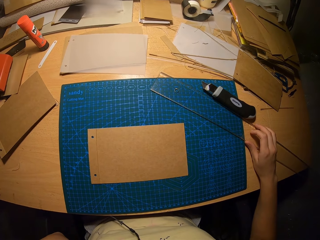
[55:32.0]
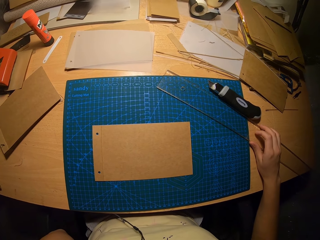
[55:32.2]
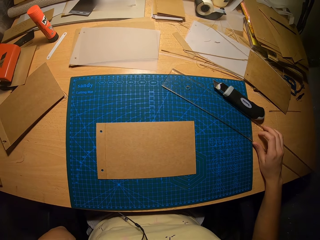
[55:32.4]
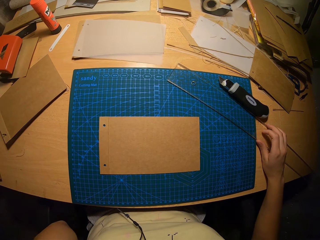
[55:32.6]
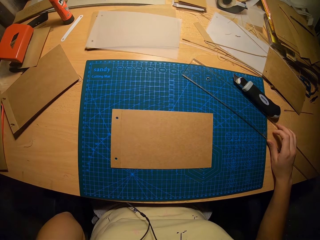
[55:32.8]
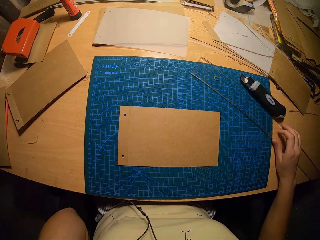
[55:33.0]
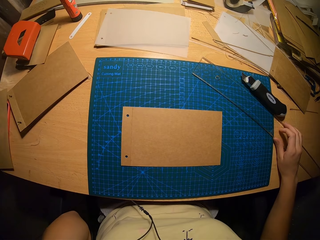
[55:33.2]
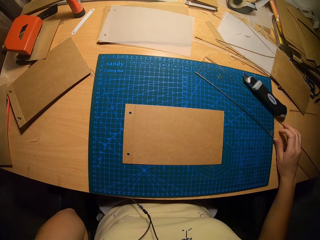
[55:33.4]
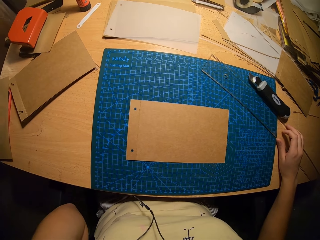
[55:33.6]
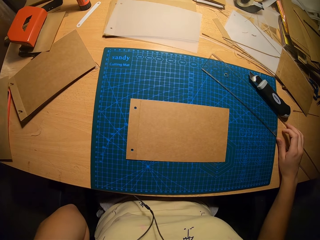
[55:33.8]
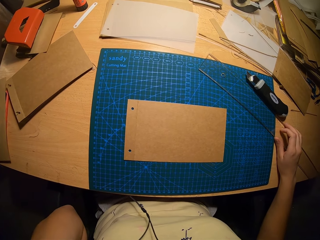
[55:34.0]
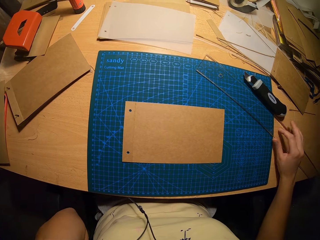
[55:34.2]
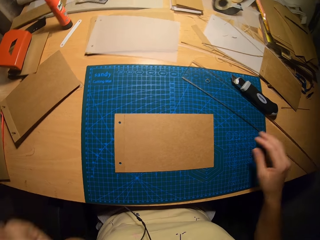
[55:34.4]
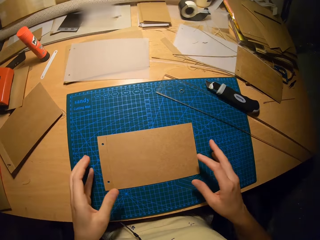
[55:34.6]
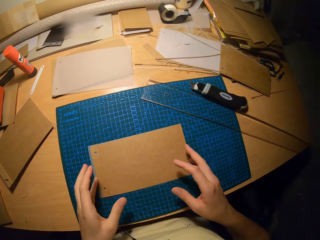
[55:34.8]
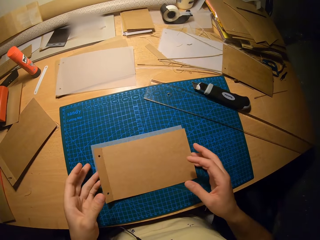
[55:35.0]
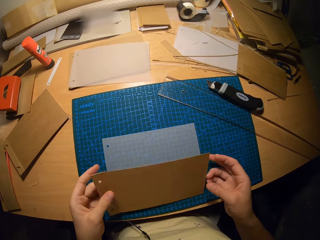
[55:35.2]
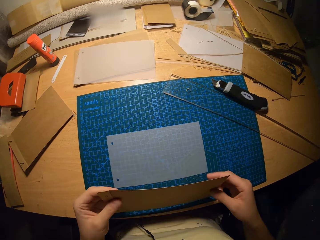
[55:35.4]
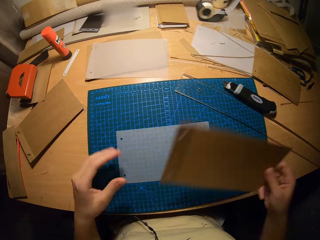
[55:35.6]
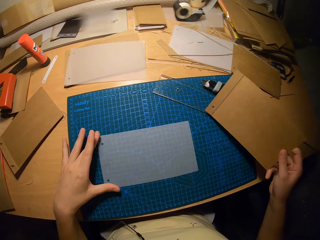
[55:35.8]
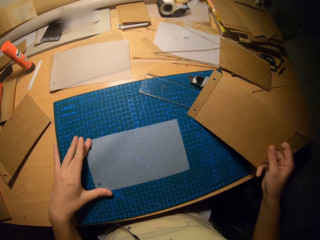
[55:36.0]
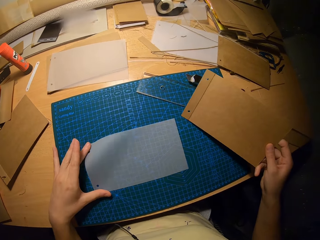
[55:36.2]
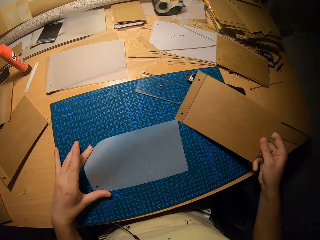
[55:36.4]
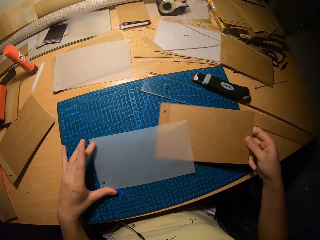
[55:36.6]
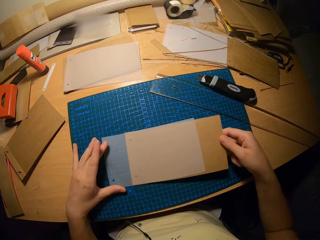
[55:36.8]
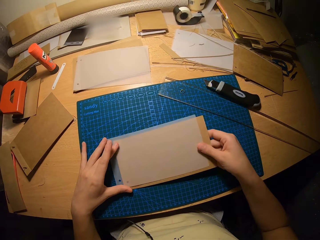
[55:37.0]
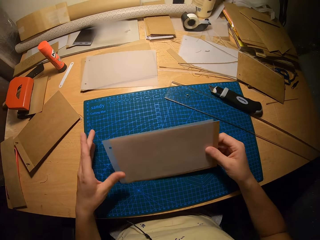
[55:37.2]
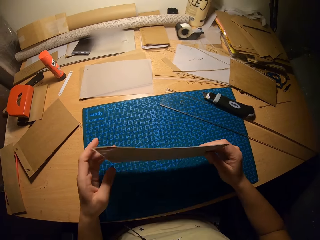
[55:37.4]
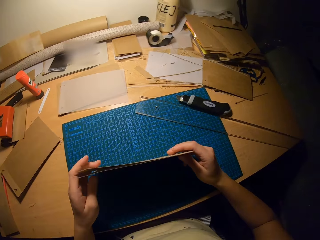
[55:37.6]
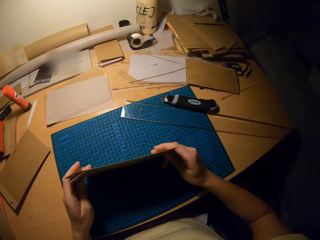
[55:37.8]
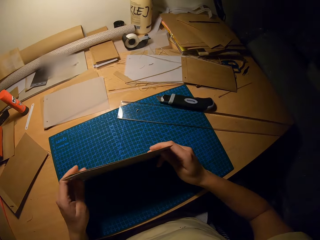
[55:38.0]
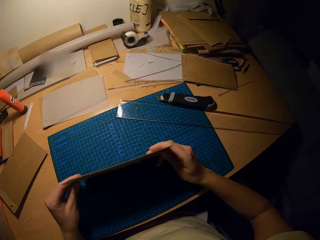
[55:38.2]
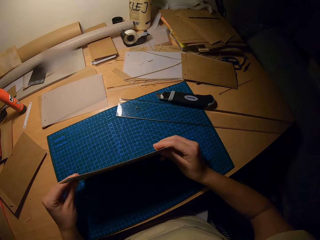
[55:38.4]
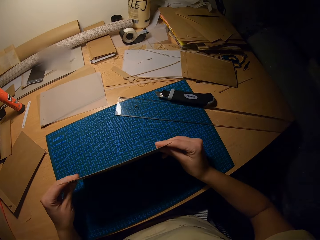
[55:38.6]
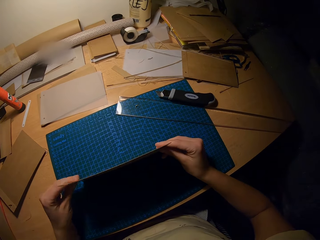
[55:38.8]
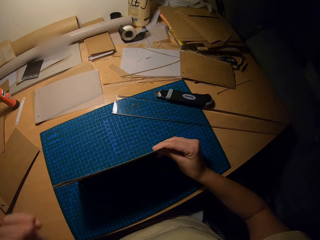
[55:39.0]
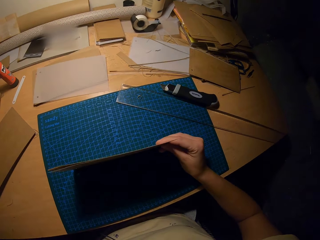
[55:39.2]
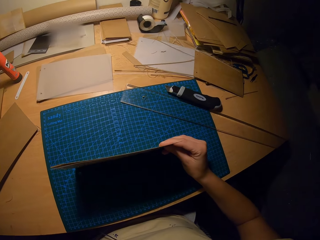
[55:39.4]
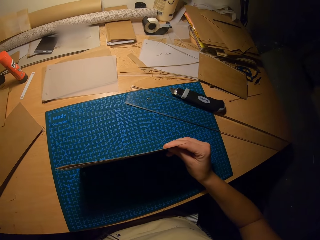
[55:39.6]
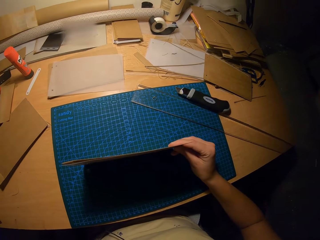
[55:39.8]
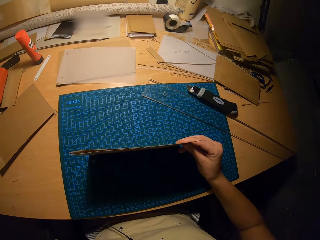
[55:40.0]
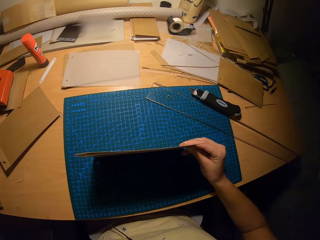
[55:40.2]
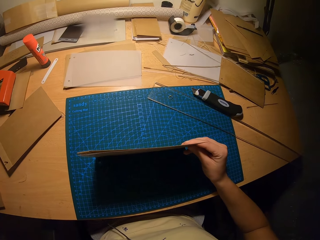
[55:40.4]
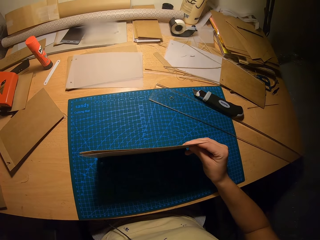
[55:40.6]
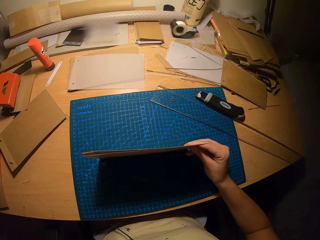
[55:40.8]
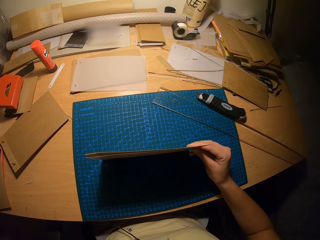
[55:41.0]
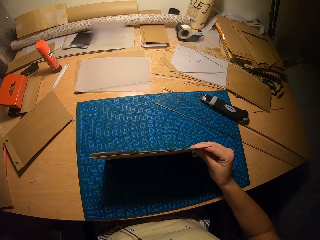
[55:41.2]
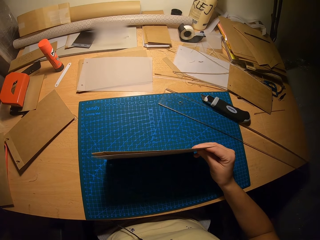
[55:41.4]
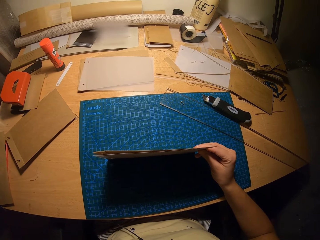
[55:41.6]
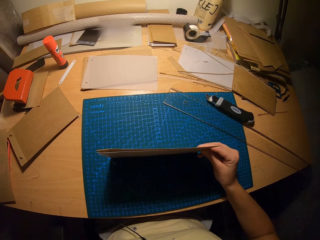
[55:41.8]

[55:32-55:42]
The camera wearer picks up the cardboard with both hands. They place the cardboard in his right hand under the transparent paper. They touch the transparent paper with his left hand. They adjust the cardboard with both hands. They hold the manila papers on the table with her hands. They touch his face with his left hand.

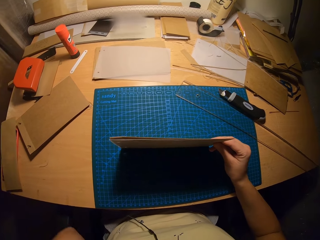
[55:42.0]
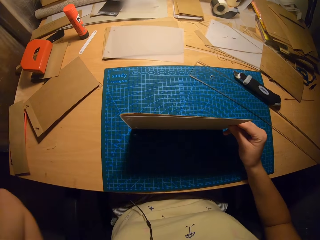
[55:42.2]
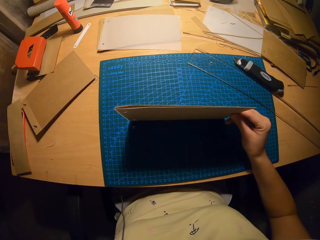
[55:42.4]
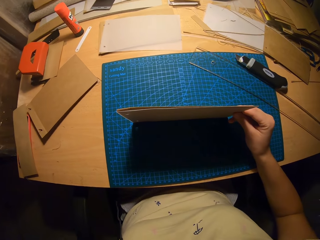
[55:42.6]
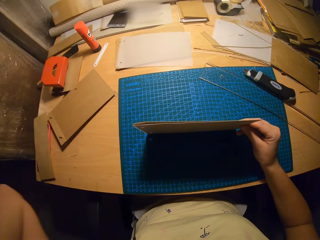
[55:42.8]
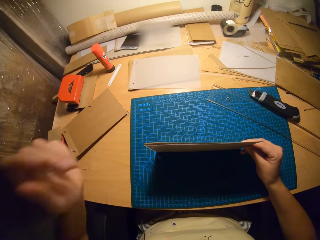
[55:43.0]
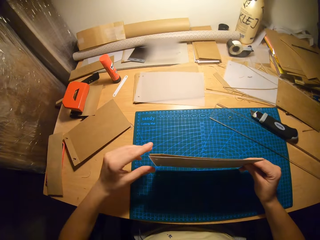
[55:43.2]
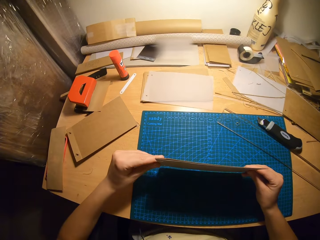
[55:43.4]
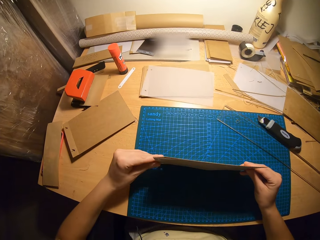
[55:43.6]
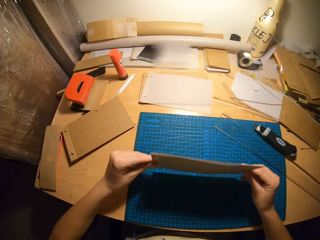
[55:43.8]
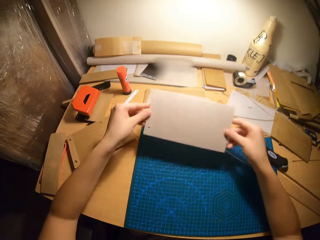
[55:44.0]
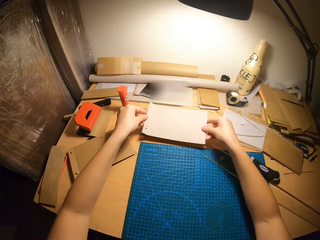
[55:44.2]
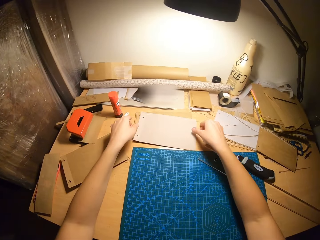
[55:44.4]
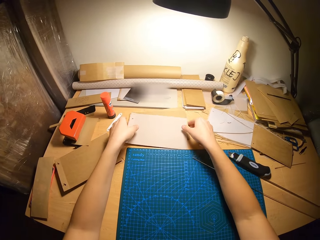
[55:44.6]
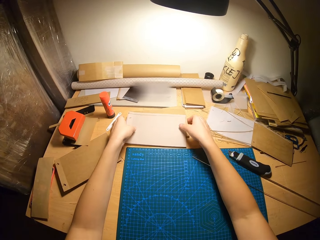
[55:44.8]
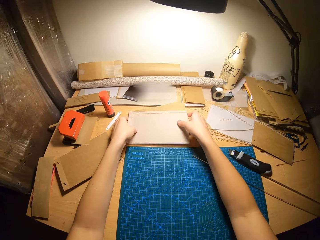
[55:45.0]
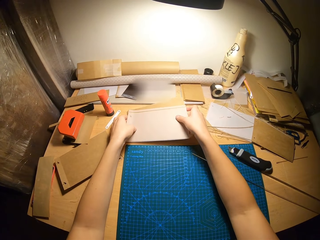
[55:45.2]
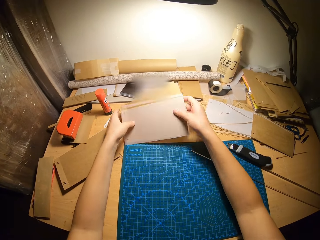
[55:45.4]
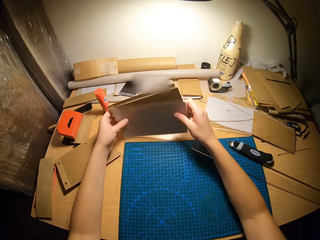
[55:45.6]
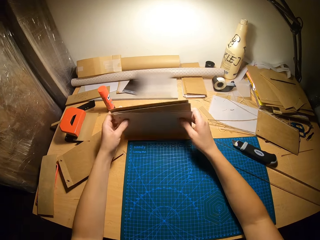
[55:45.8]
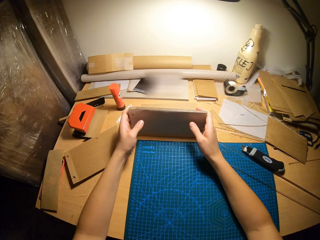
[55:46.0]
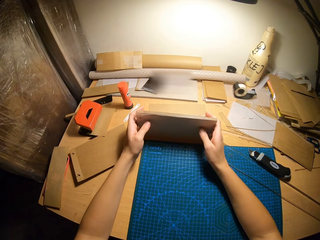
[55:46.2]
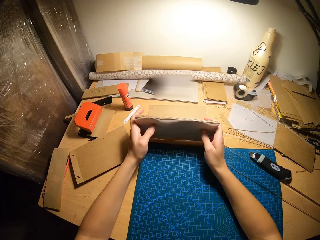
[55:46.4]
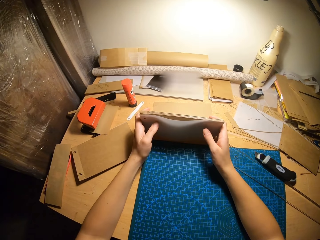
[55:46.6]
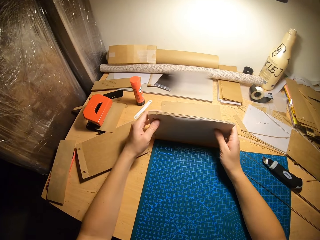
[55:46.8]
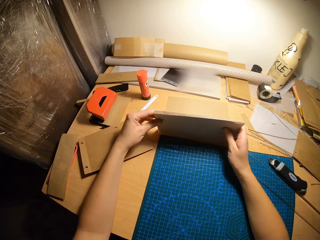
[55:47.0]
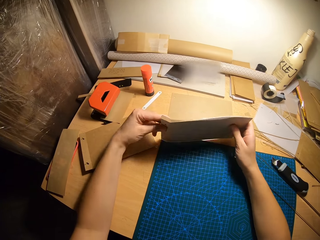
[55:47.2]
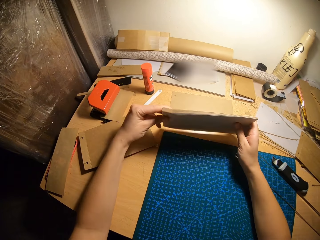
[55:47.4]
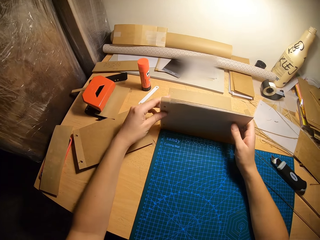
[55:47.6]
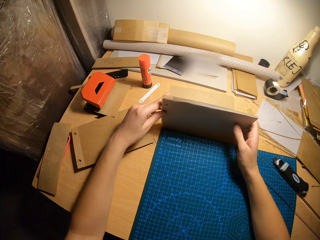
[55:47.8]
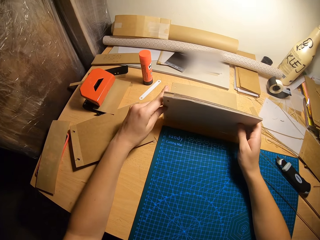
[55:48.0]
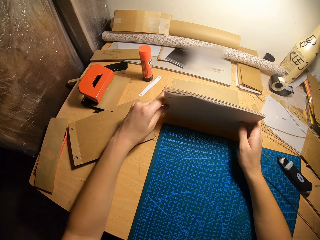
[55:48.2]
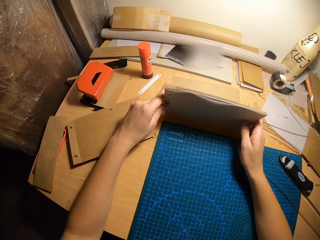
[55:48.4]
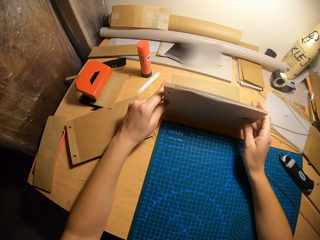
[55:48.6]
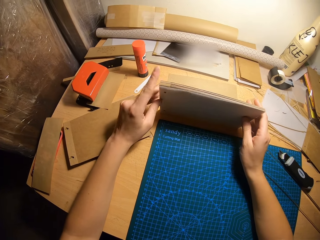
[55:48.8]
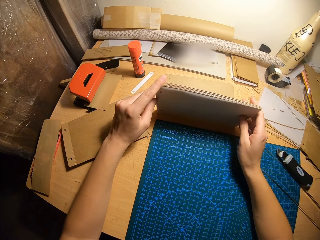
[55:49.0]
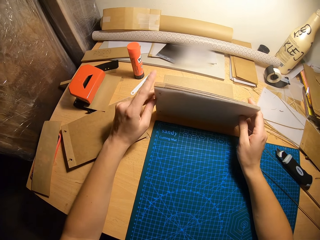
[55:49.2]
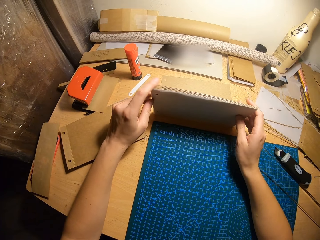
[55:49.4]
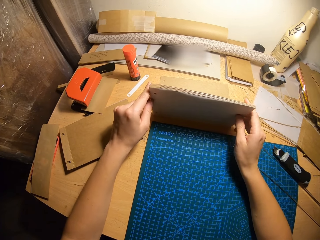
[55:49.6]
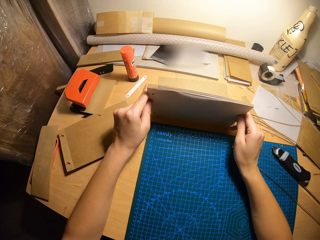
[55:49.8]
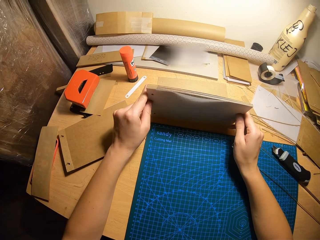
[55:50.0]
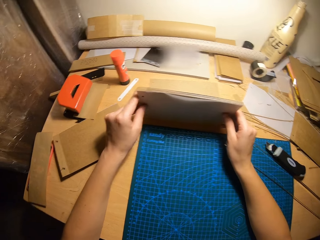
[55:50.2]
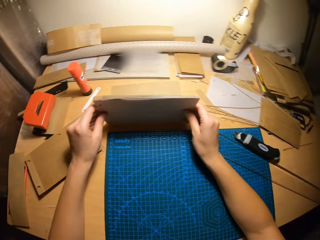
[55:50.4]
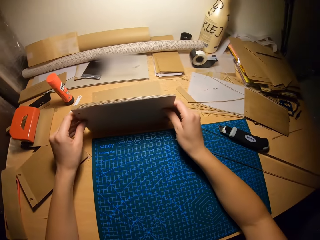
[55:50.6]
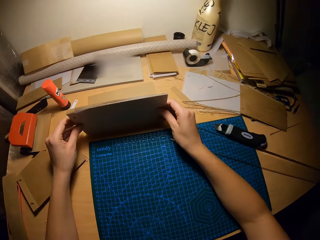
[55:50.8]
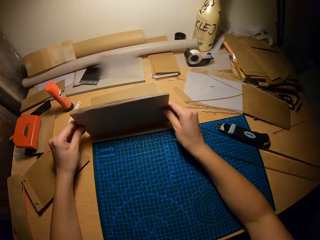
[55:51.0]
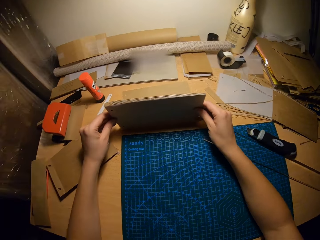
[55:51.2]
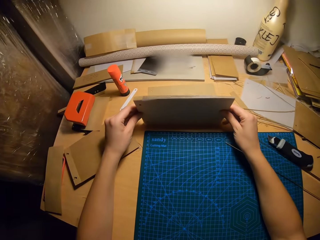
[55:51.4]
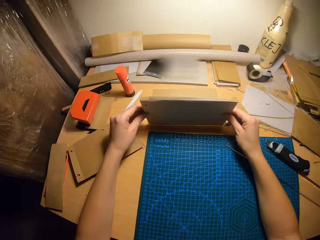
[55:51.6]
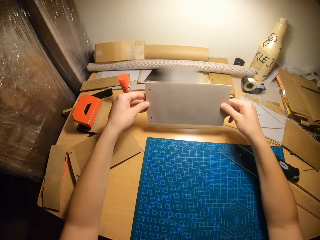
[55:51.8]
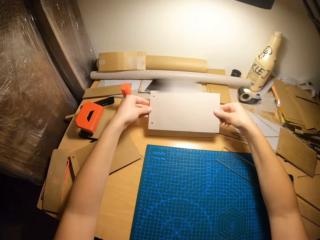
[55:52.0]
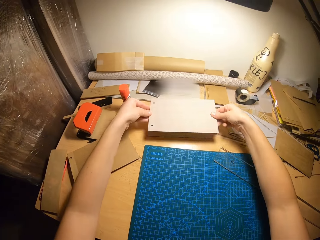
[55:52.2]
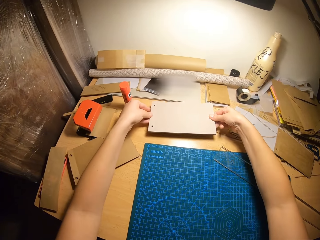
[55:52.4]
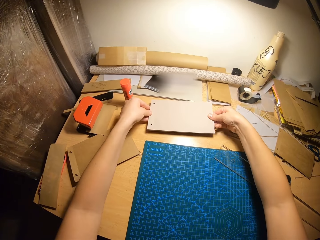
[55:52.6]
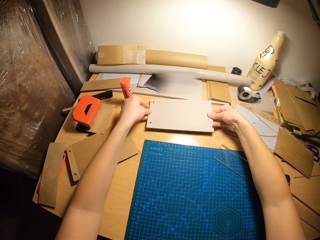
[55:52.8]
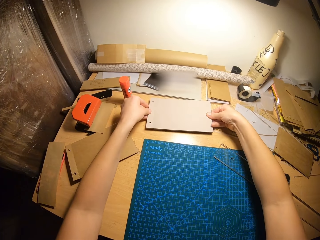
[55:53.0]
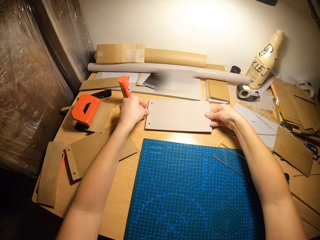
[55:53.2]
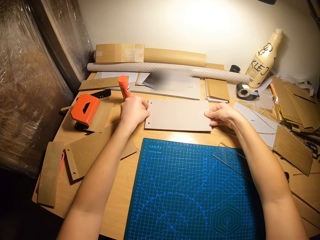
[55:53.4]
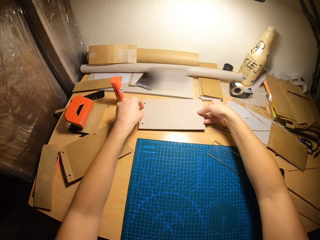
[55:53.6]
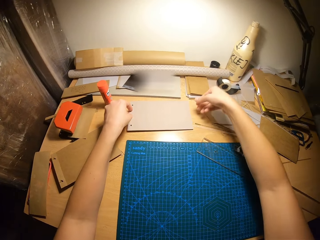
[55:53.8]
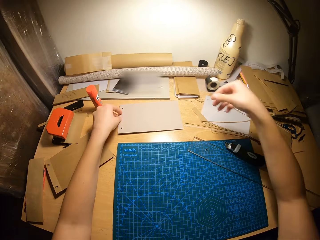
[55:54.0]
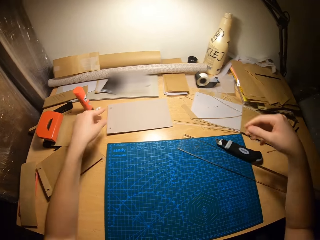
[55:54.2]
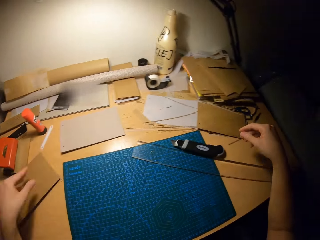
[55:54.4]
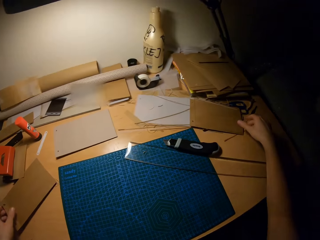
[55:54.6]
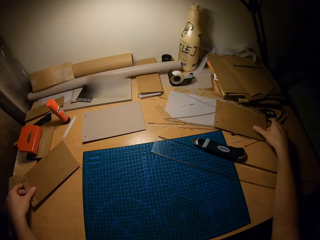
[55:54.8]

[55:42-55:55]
The camera wearer holds the cardboard with both hands. They place the cardboards in his hands on the cardboards on the table. They pick up the cardboards on the table with both hands. They adjust the cardboards with both hands. They hold the manila papers on the table with her hands. They drop the cardboards in his hands on the table.
